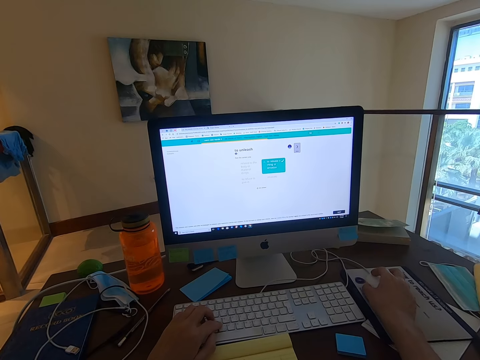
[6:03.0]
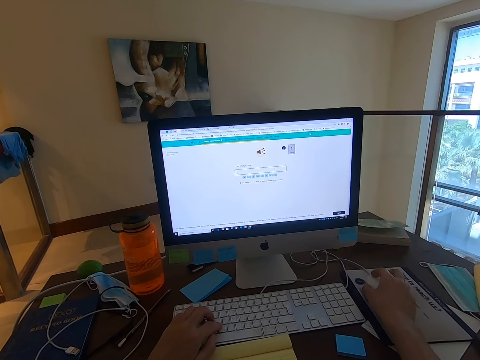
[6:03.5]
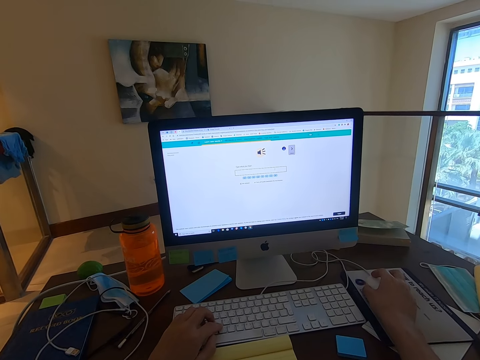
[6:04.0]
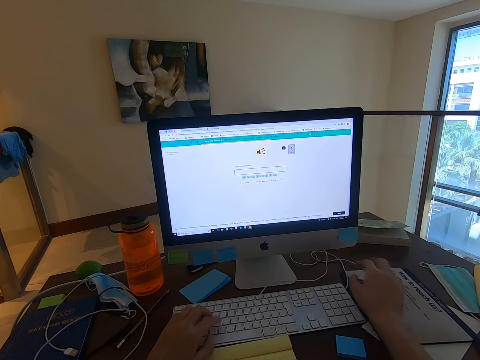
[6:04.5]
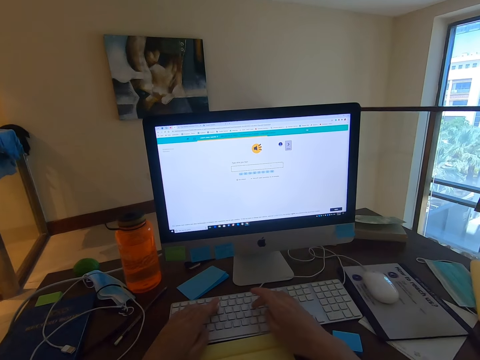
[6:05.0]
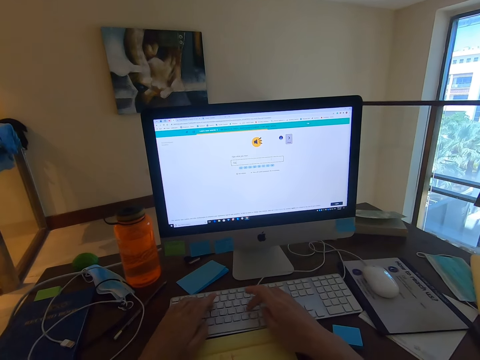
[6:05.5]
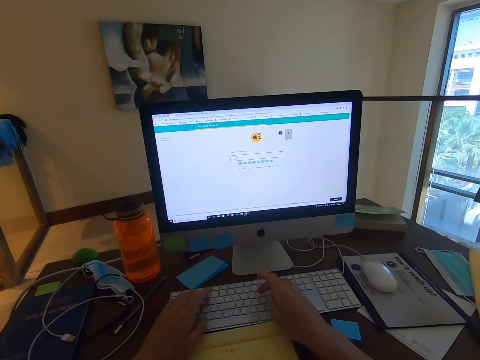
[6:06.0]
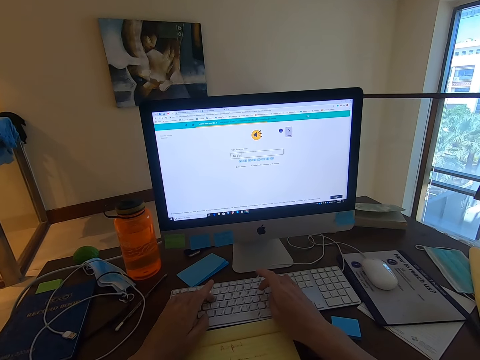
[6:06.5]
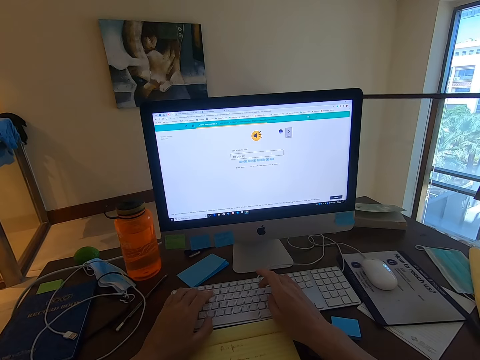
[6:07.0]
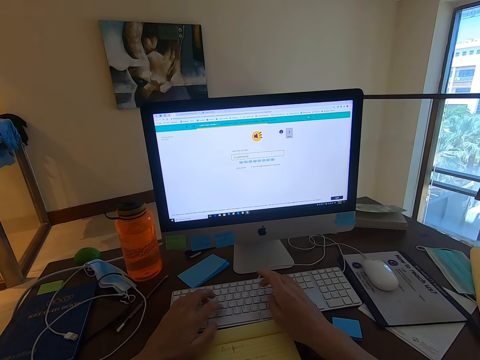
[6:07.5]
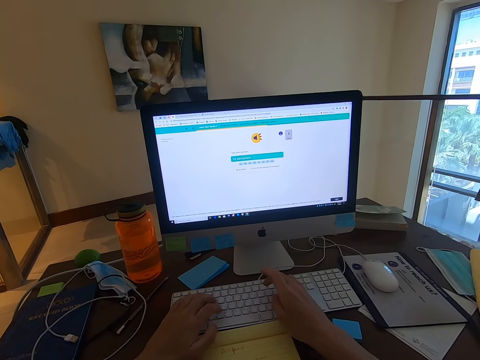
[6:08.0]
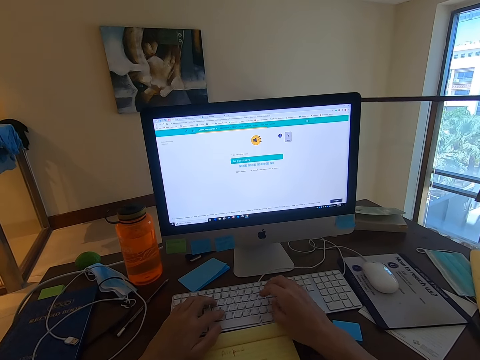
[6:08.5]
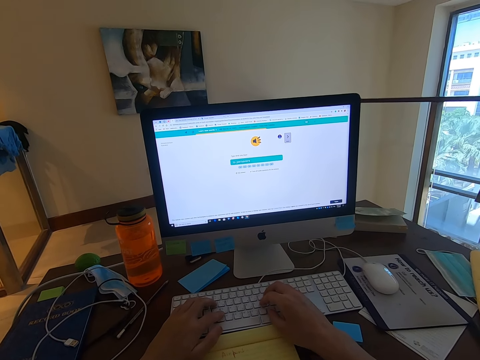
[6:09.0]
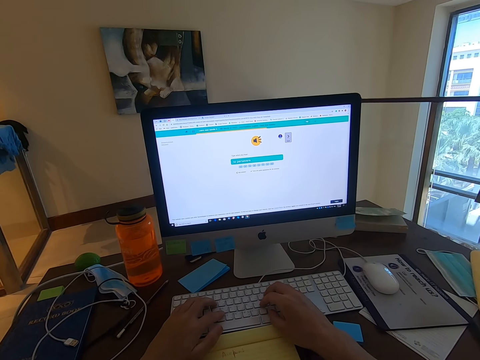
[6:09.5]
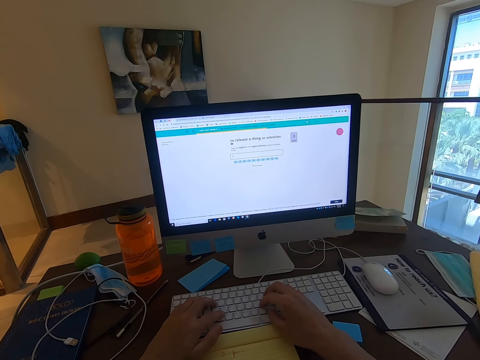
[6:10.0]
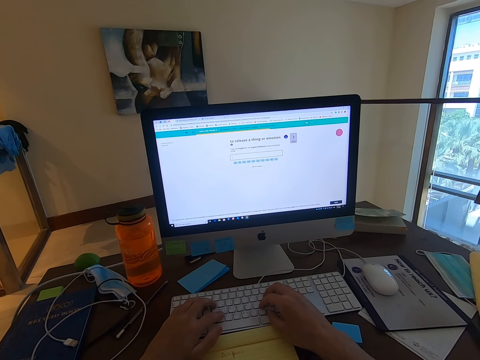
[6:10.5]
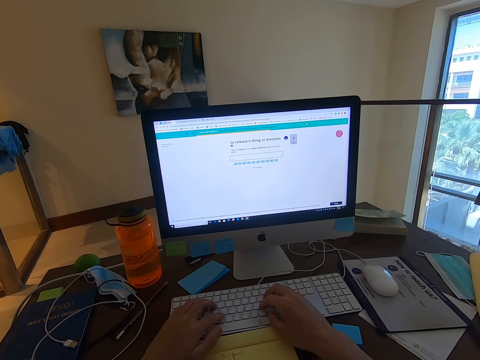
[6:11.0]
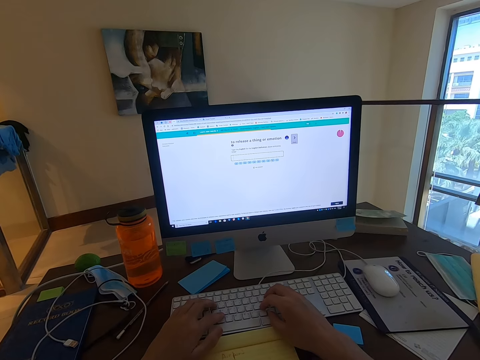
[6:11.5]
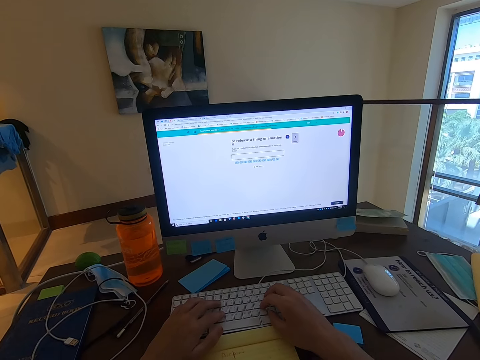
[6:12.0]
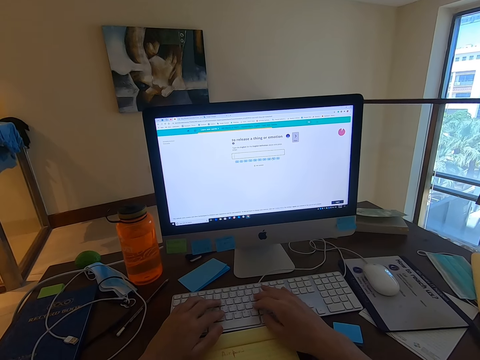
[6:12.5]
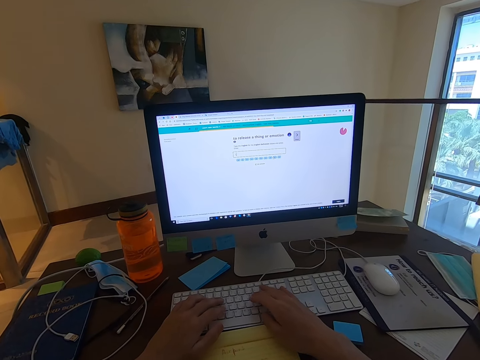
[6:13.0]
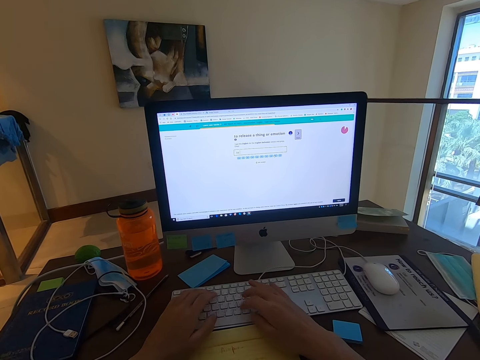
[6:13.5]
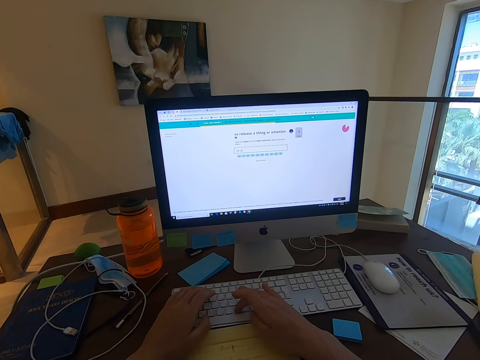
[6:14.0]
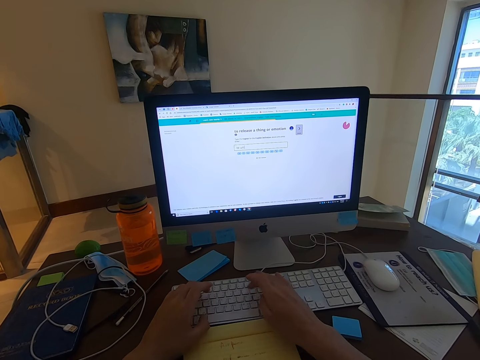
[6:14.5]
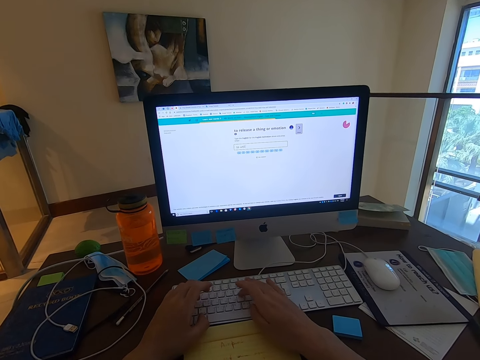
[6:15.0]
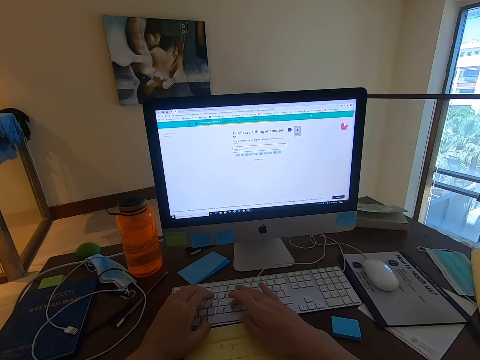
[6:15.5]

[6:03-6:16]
The camera wearer types on the keyboard.

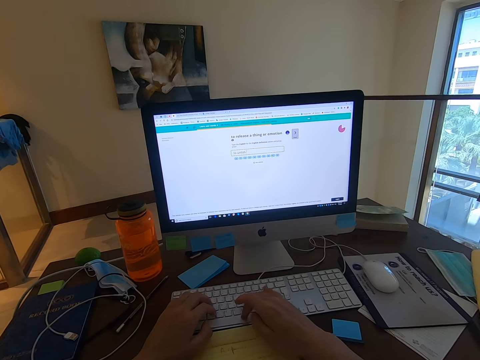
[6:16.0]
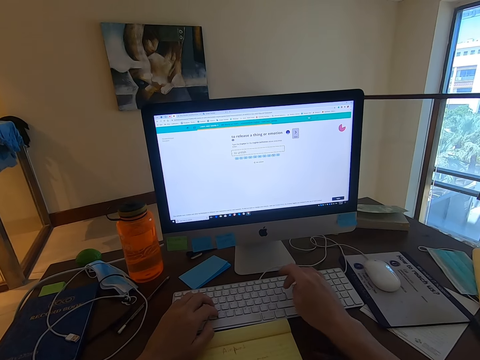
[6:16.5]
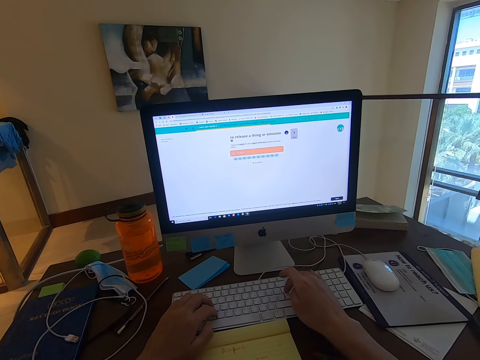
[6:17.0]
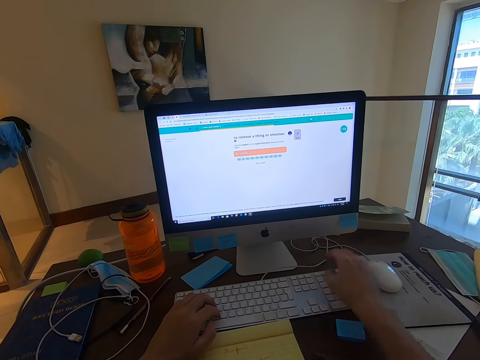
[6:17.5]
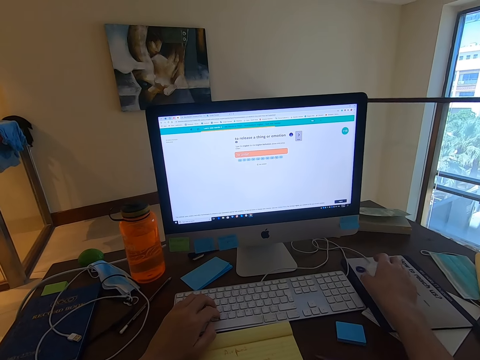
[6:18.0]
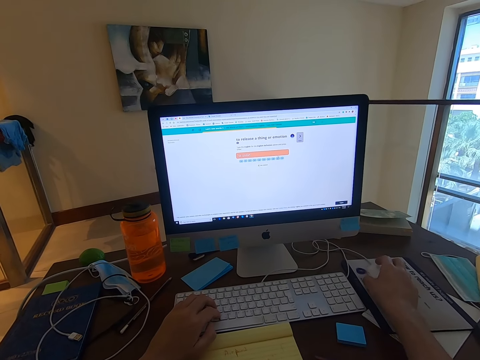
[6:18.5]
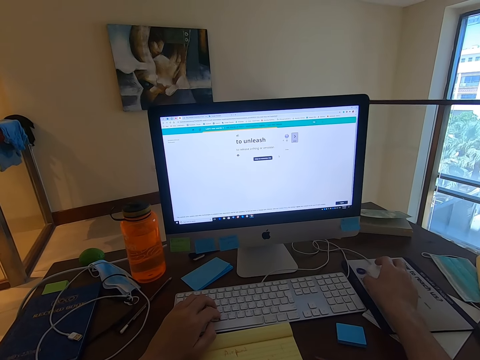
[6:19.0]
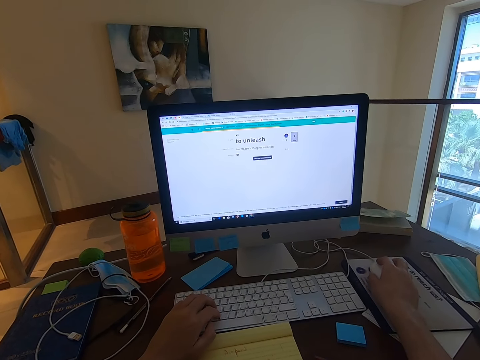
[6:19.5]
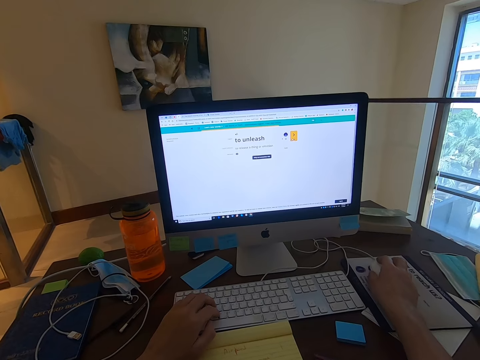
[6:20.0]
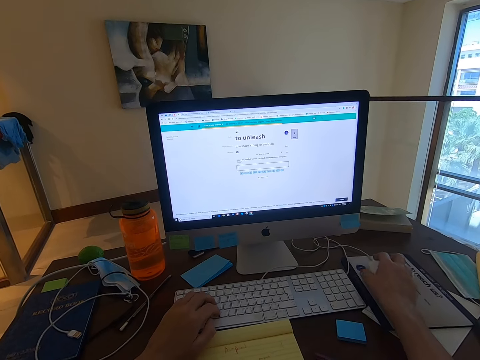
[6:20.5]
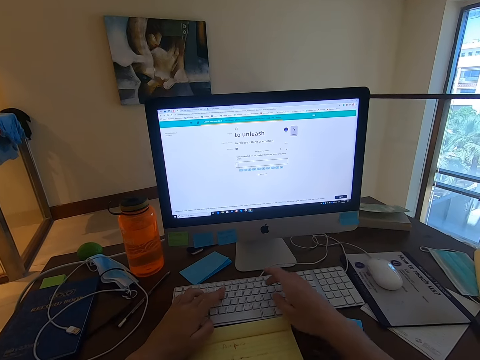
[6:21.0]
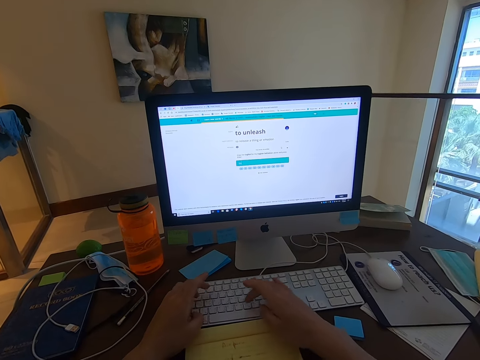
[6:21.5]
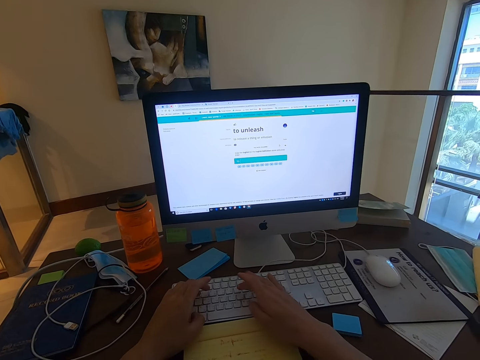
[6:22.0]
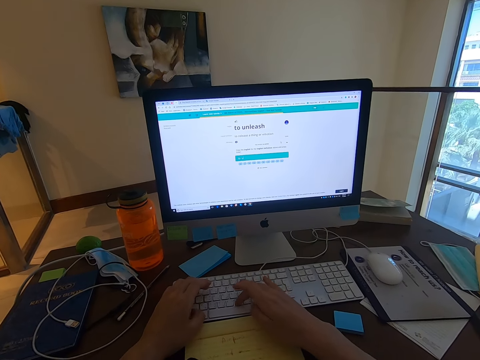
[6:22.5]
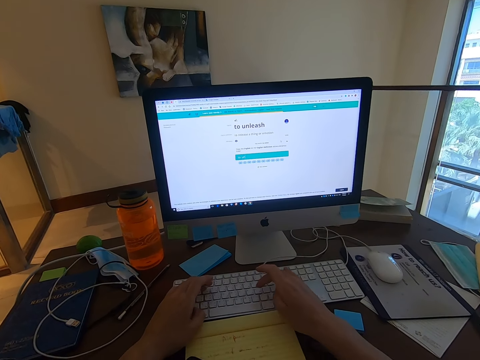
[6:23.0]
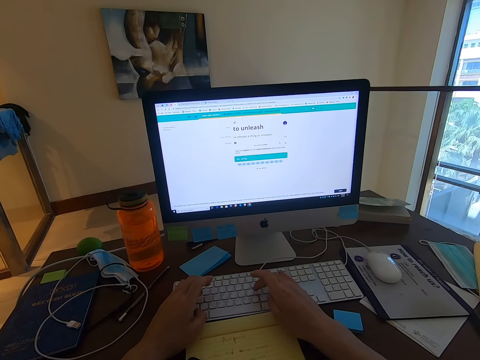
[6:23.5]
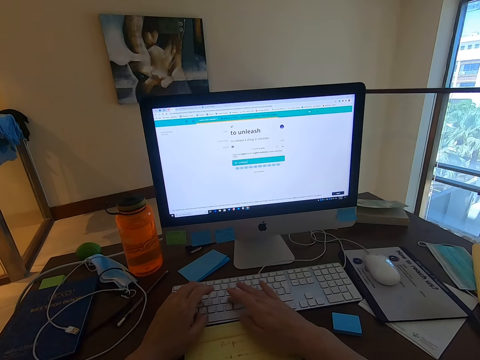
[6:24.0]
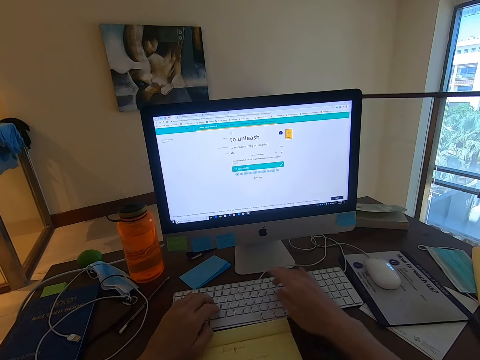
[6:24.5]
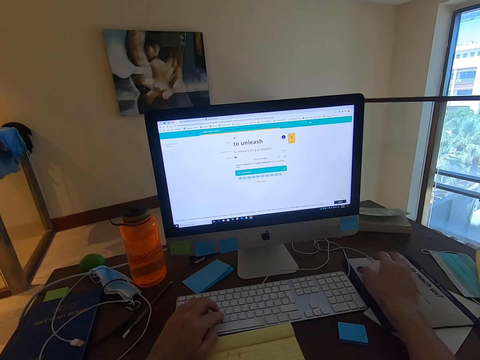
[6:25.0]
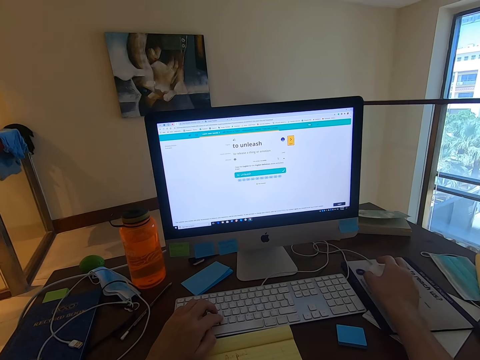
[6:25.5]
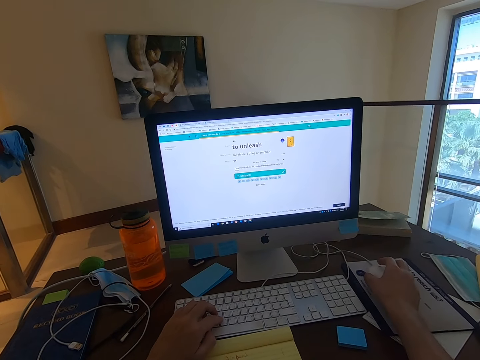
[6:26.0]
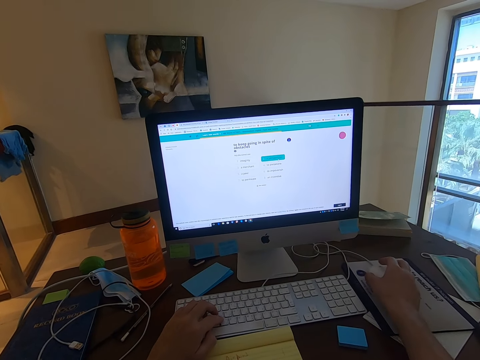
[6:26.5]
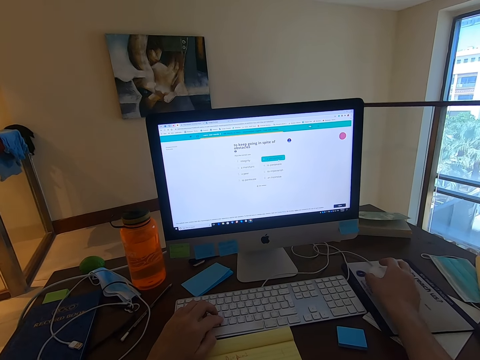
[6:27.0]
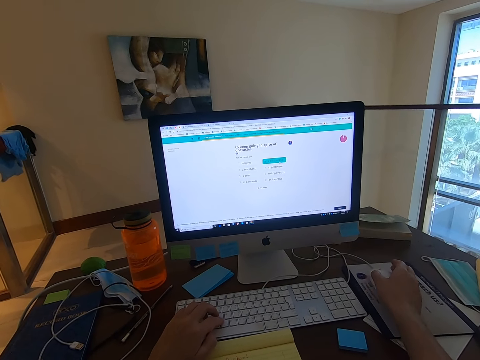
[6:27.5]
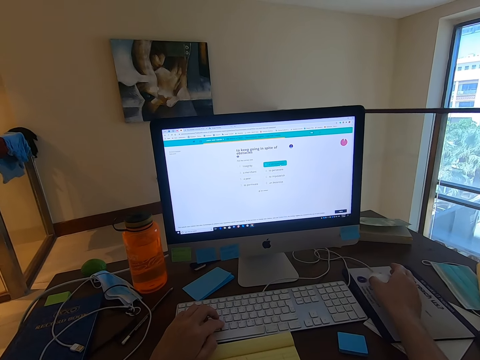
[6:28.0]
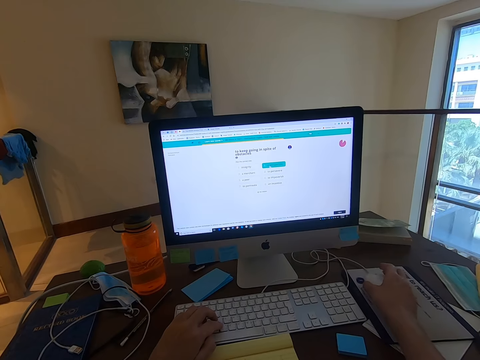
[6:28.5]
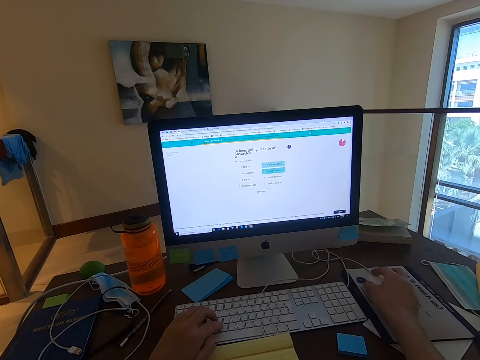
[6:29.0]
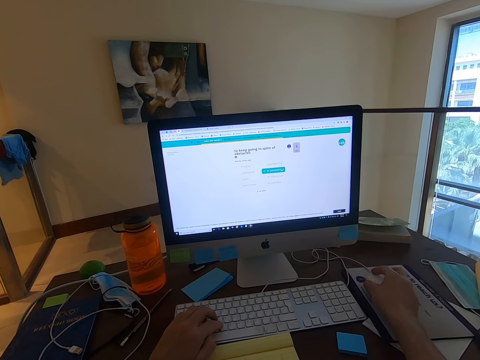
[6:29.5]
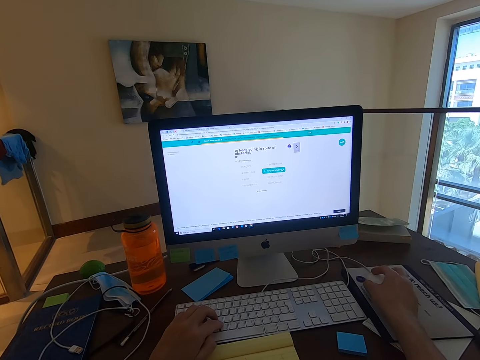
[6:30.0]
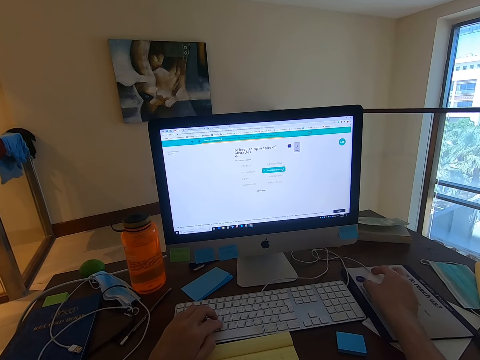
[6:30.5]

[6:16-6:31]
The camera wearer uses the mouse. They type on the keyboard. They use the mouse.
